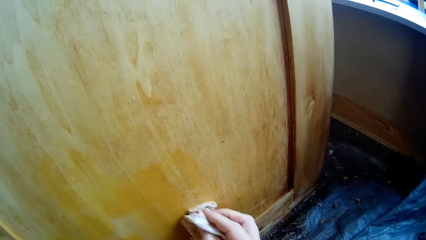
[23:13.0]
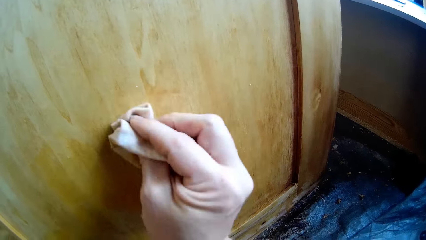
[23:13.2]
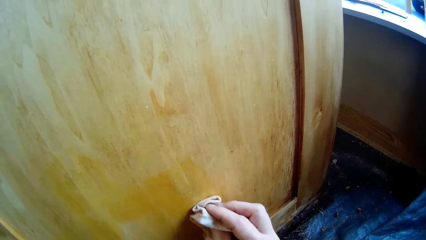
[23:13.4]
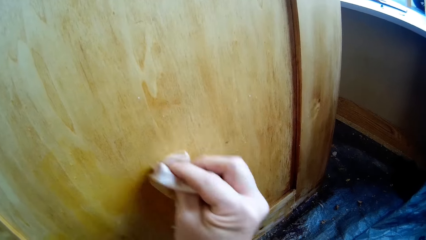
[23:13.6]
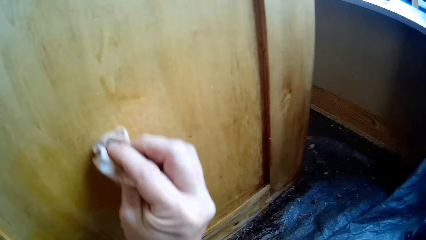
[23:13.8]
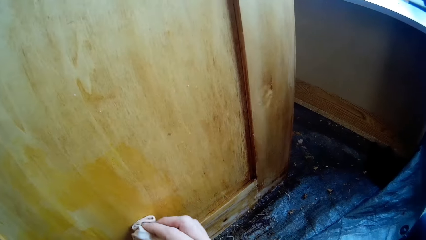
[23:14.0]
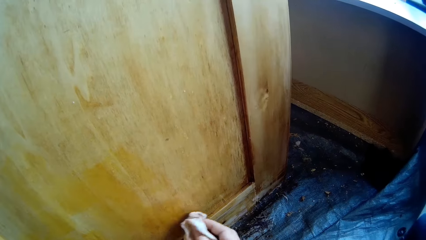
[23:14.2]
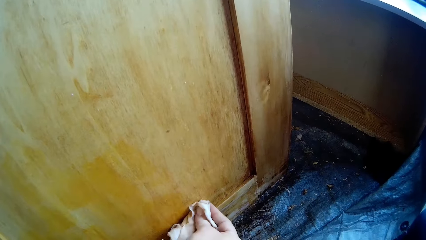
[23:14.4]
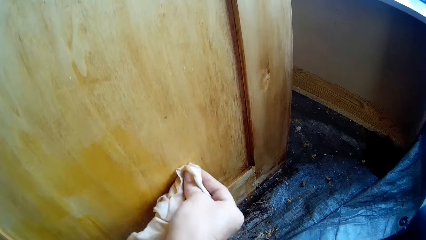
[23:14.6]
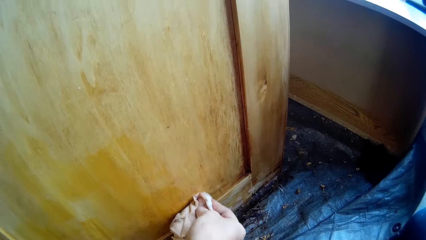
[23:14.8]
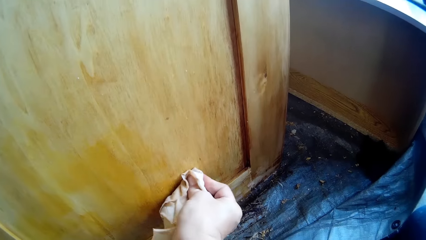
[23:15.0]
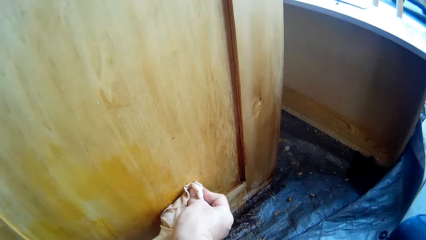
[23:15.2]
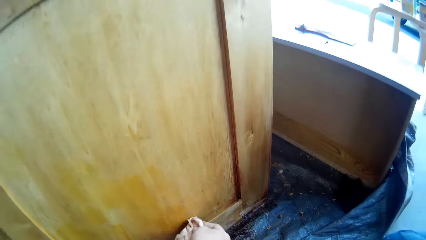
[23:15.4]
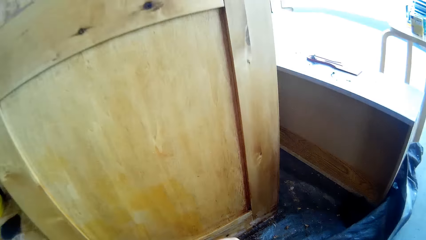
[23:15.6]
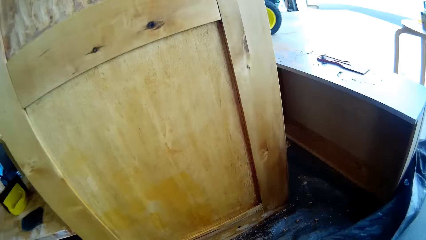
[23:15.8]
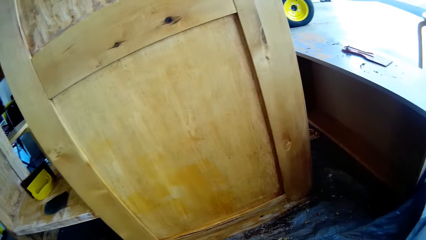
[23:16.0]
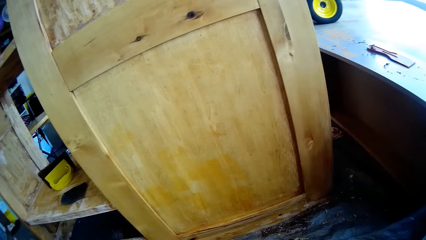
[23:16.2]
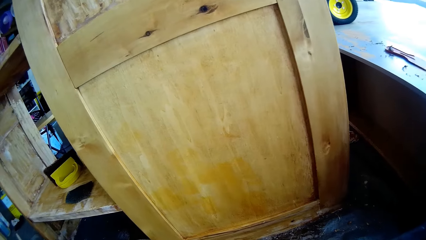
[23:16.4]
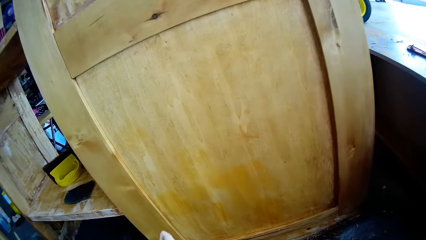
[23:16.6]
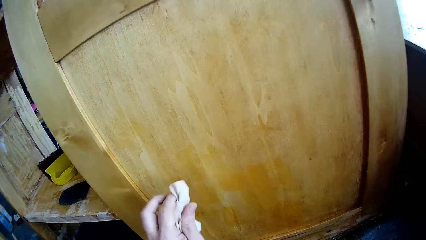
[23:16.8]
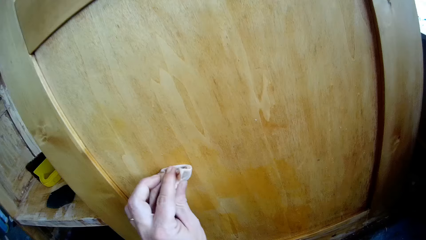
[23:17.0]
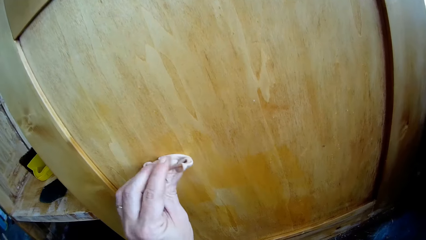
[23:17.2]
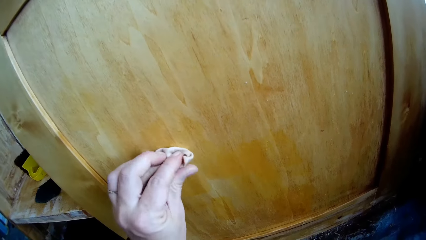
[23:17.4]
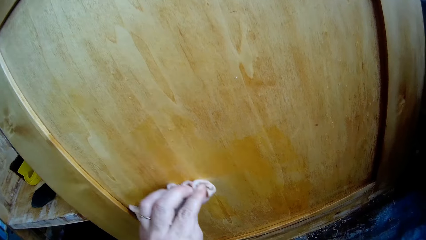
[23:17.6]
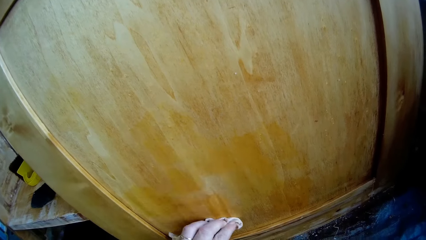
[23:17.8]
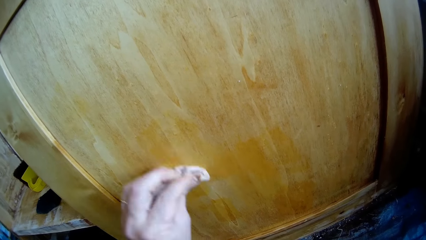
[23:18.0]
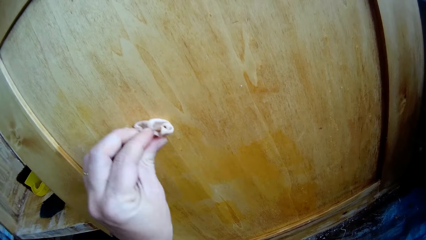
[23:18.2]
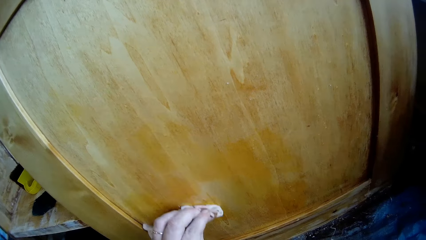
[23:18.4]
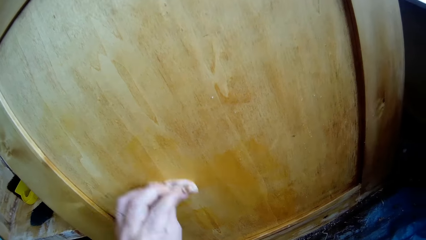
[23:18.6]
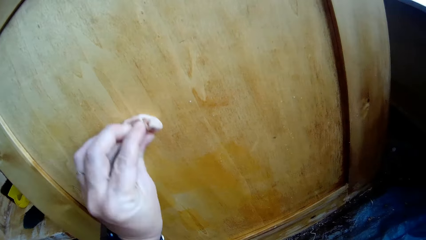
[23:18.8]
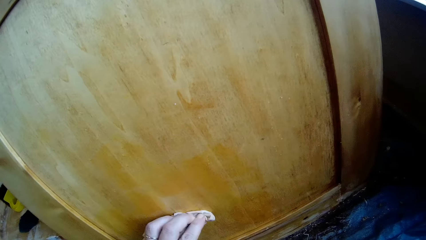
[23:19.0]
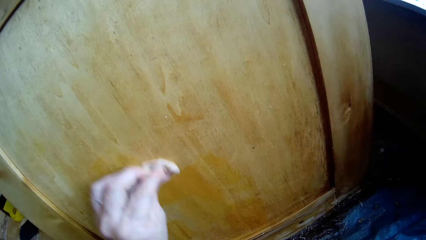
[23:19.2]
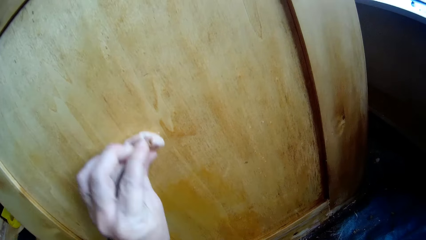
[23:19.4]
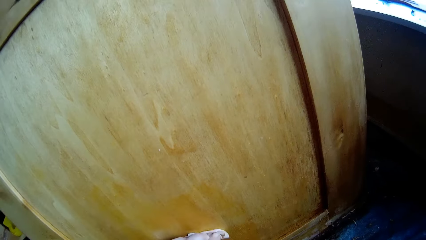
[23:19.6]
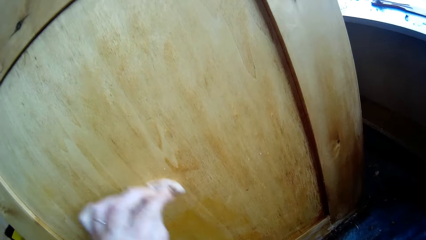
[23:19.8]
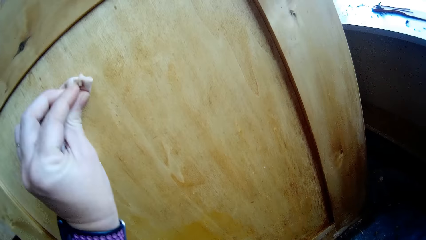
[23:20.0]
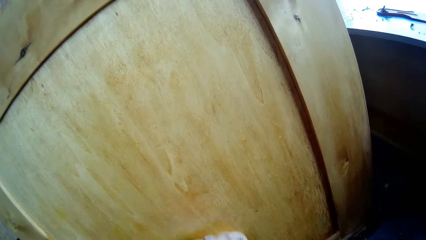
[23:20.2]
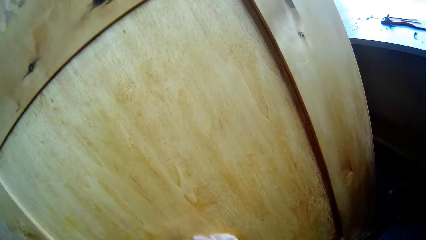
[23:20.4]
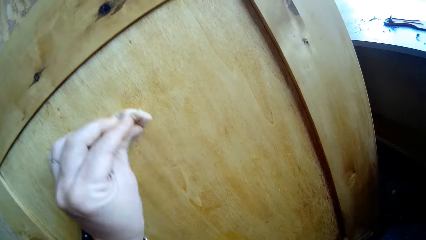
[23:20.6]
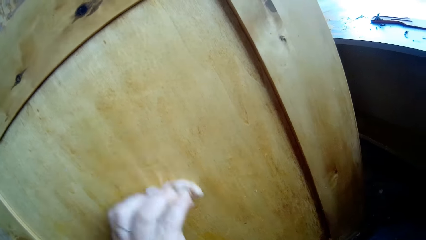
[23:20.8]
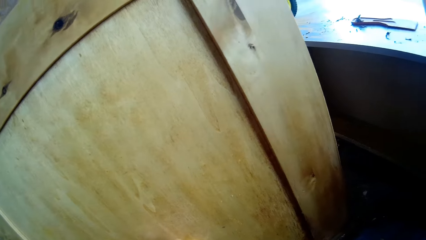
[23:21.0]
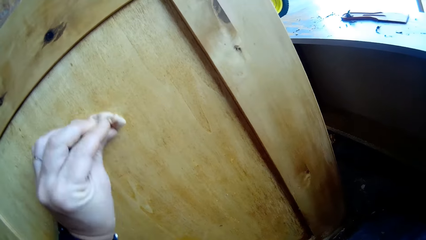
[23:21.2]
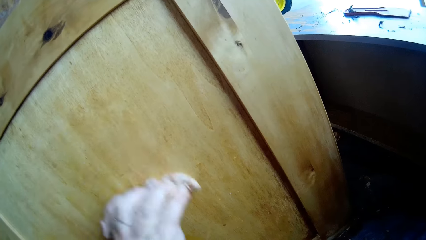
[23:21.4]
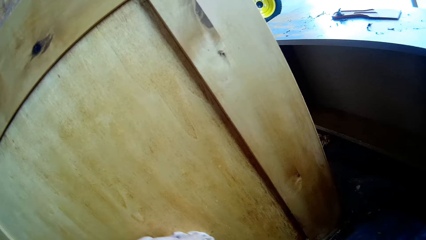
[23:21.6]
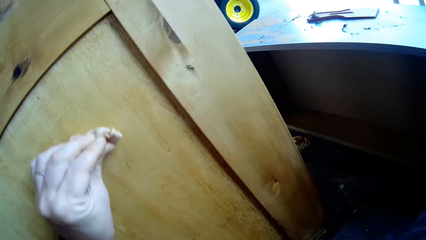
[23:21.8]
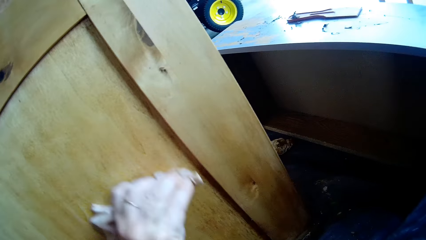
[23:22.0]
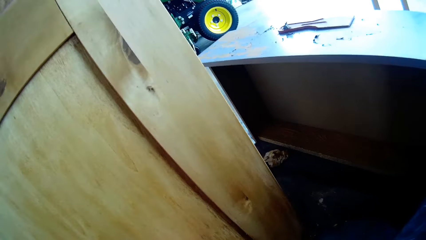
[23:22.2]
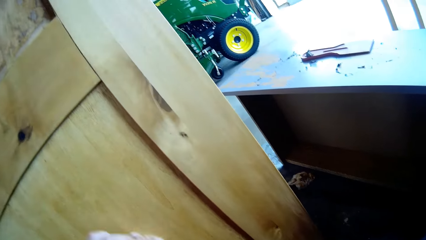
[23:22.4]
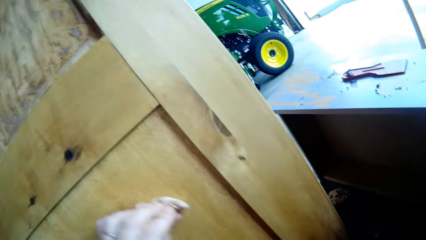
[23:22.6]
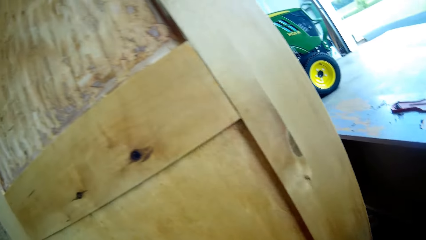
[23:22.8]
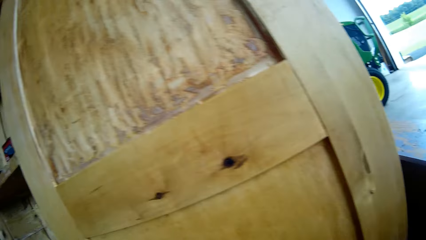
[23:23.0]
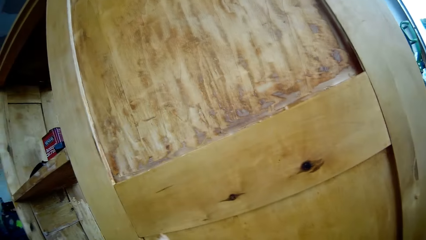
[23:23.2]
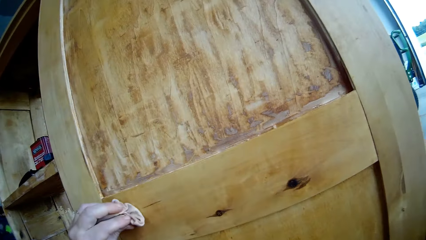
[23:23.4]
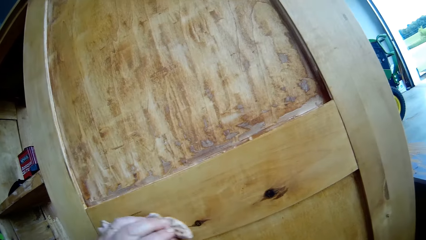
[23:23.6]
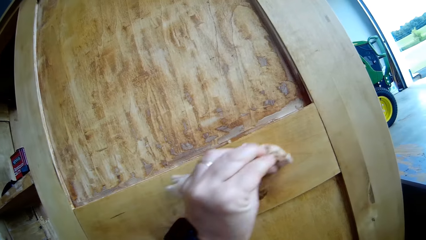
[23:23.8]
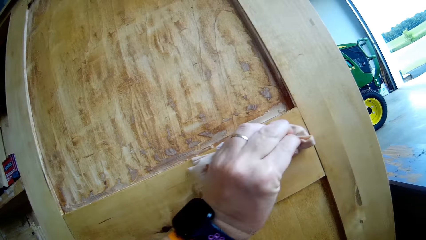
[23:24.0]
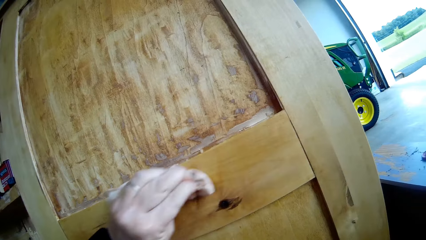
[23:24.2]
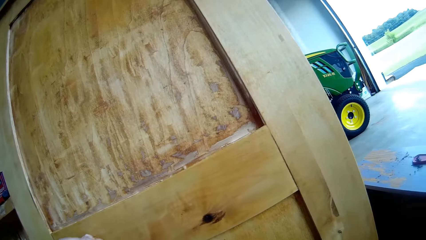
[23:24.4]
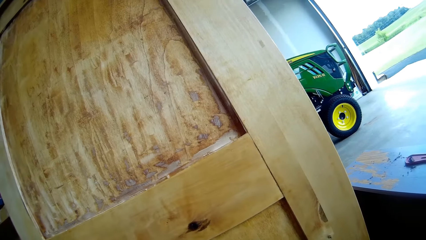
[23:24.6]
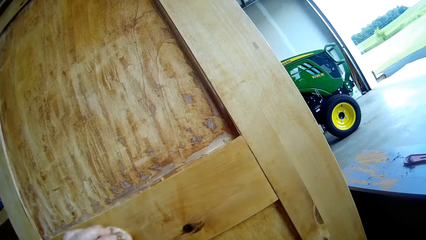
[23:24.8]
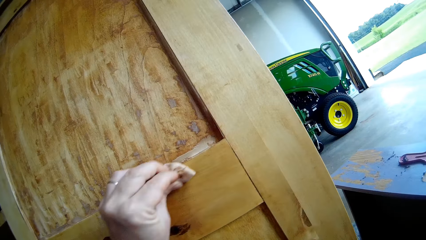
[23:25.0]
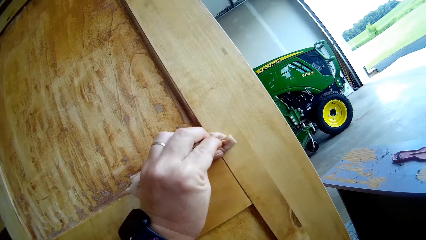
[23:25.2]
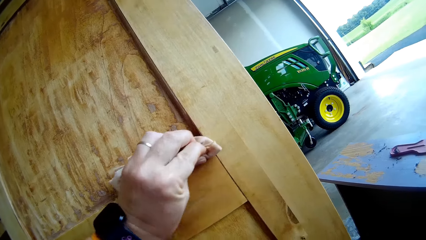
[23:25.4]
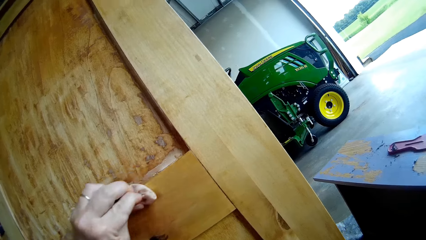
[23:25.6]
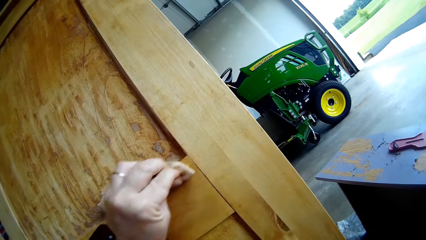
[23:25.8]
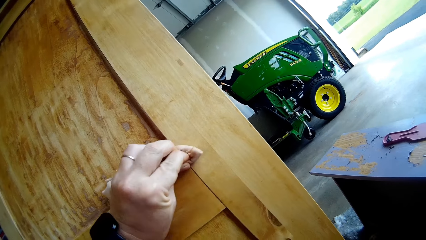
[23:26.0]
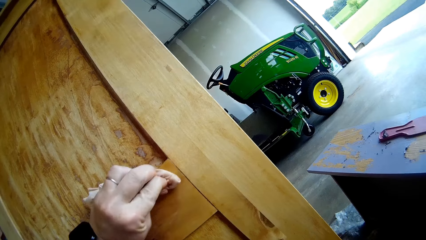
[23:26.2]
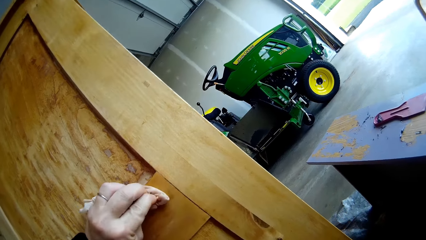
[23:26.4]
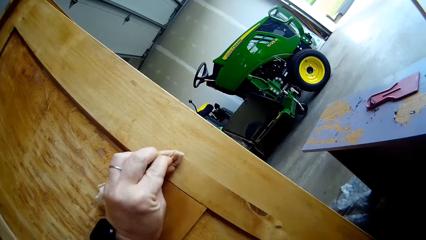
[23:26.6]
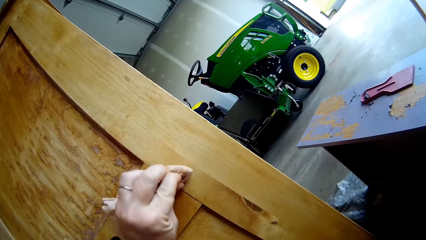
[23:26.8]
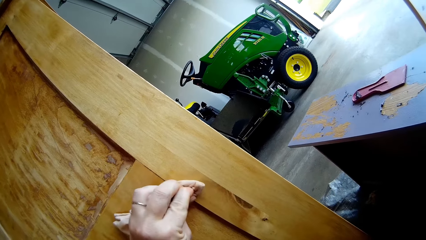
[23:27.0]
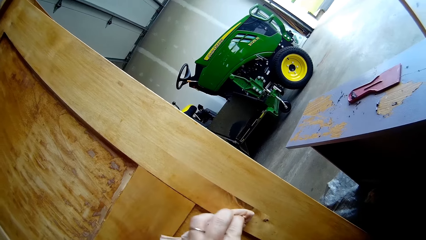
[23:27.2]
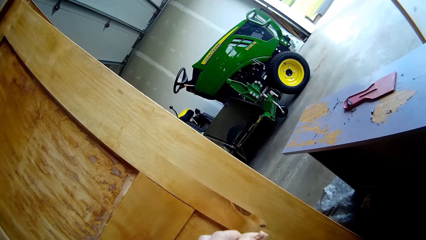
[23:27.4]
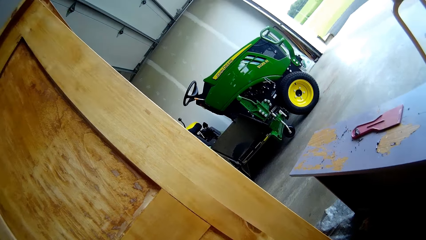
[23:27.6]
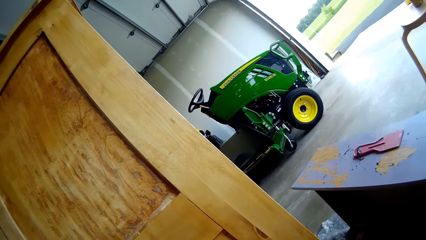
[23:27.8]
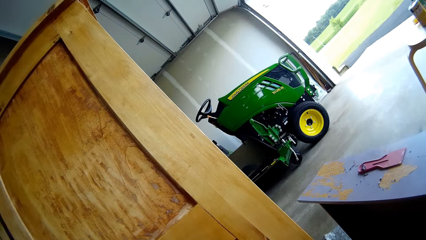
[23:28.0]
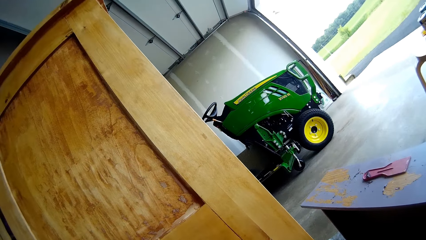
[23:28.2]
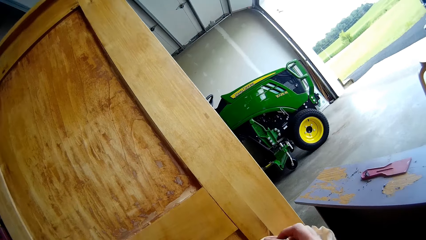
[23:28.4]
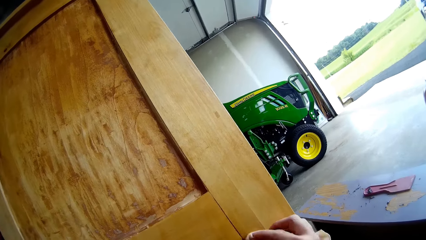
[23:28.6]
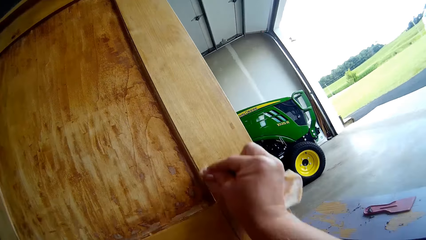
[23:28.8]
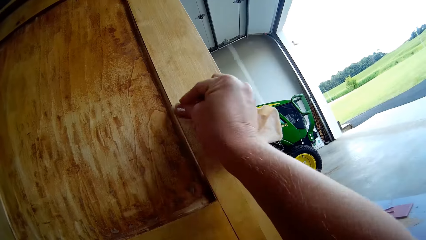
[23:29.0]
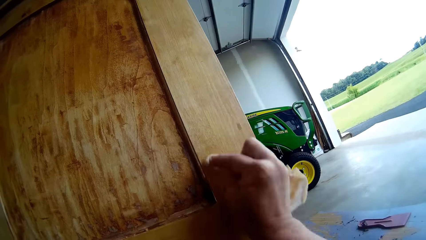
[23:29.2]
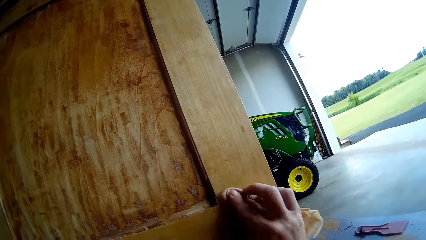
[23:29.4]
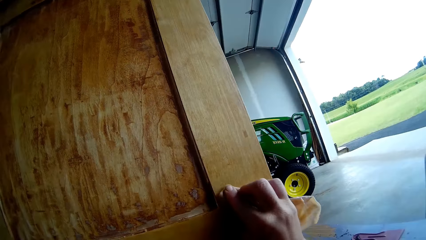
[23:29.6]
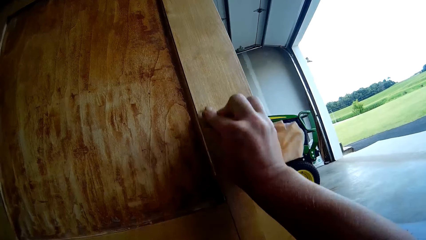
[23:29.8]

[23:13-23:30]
The camera wearer stops. They wipe the cupboard with the left hand. They wipe the cupboard with the right hand.
